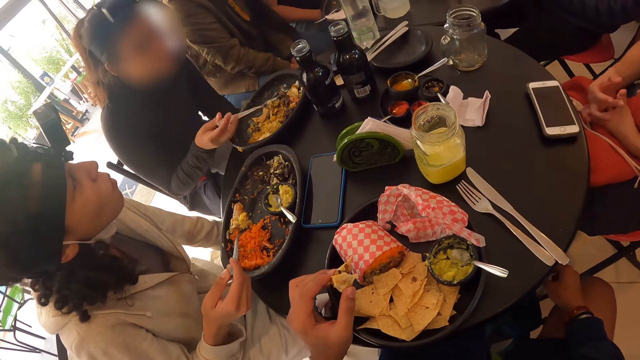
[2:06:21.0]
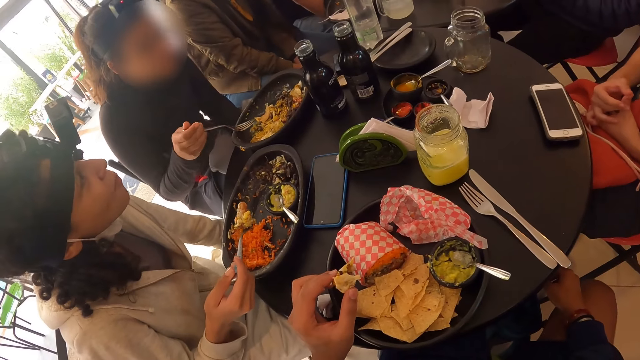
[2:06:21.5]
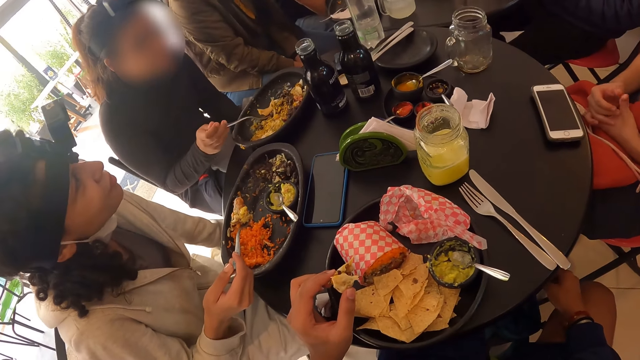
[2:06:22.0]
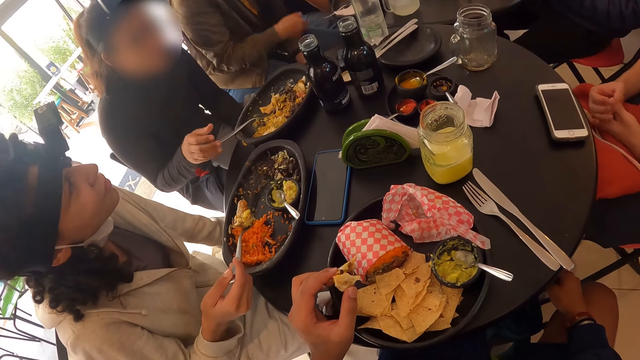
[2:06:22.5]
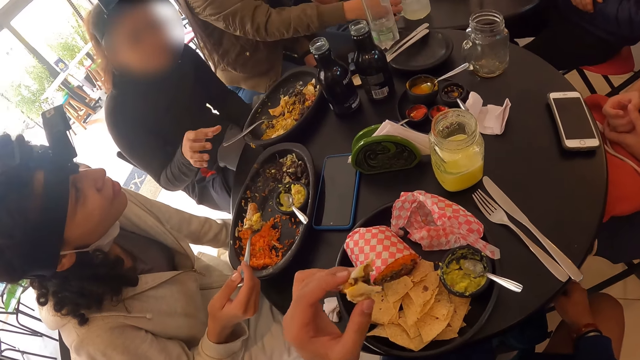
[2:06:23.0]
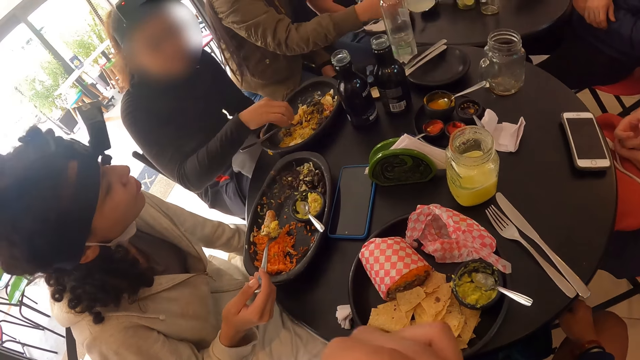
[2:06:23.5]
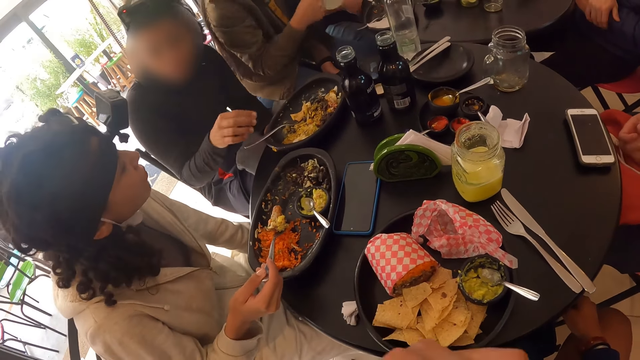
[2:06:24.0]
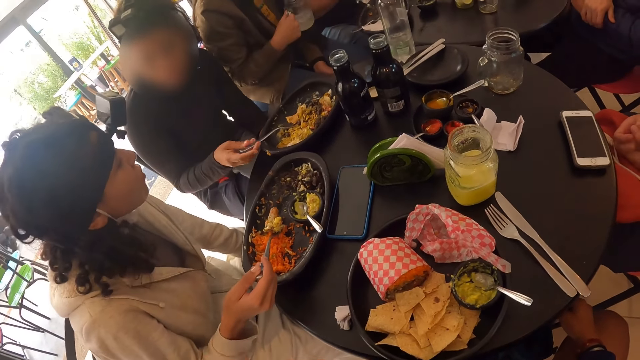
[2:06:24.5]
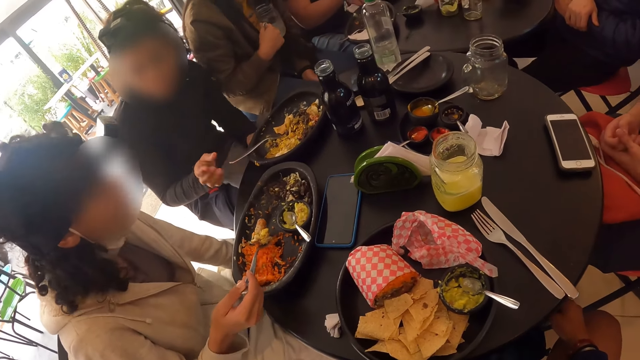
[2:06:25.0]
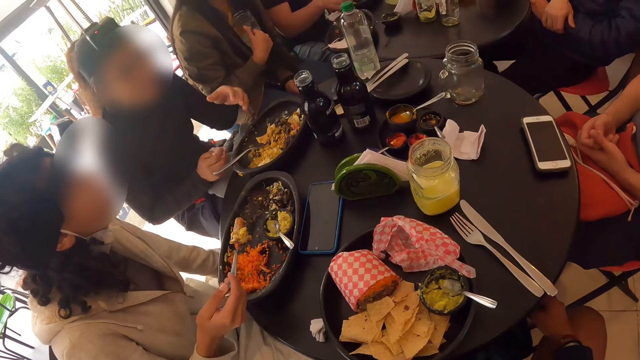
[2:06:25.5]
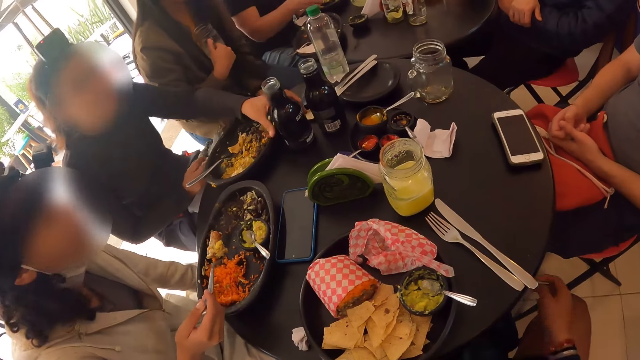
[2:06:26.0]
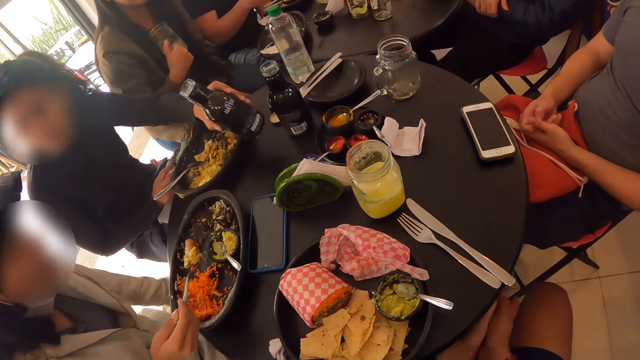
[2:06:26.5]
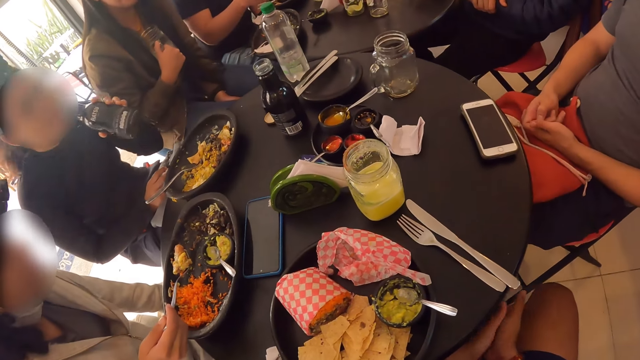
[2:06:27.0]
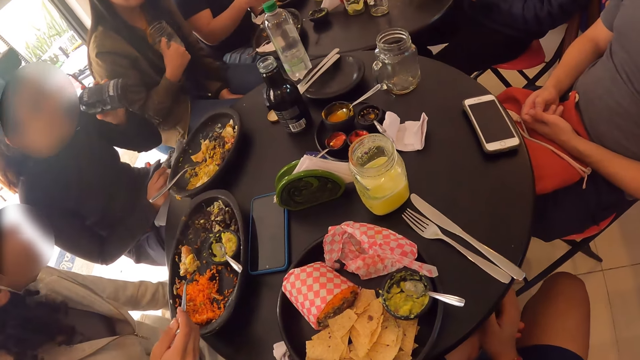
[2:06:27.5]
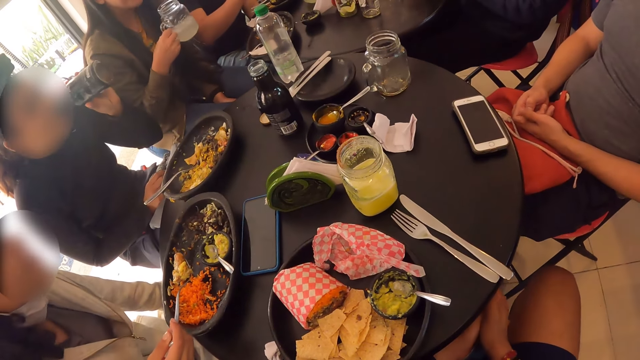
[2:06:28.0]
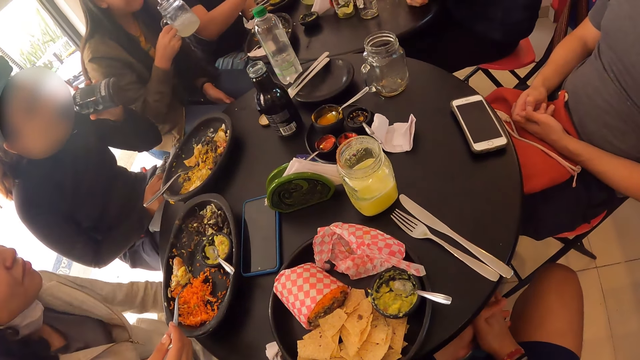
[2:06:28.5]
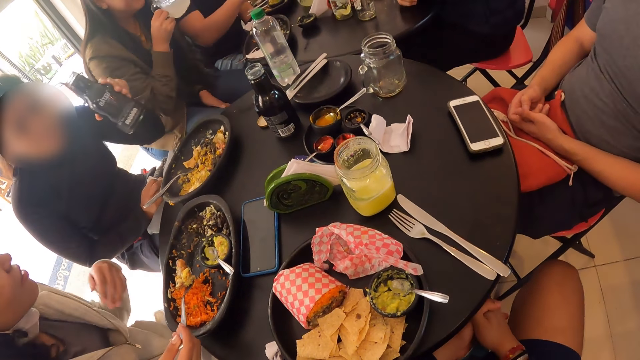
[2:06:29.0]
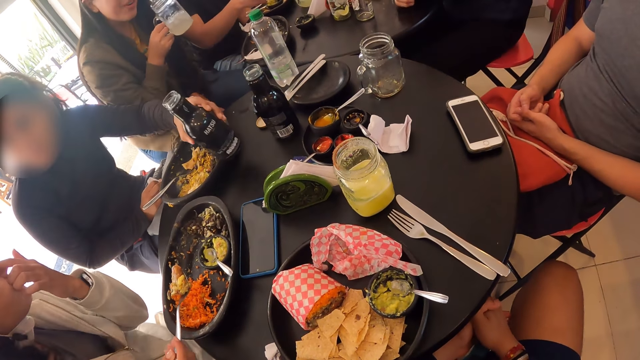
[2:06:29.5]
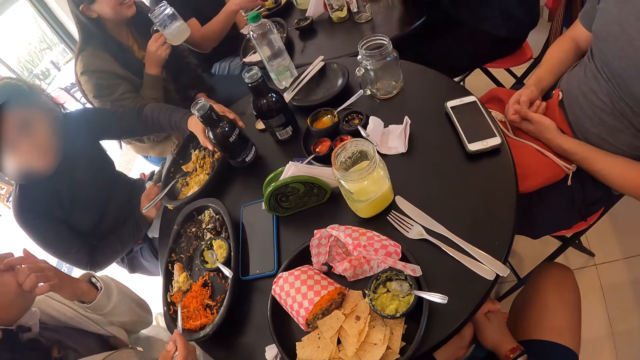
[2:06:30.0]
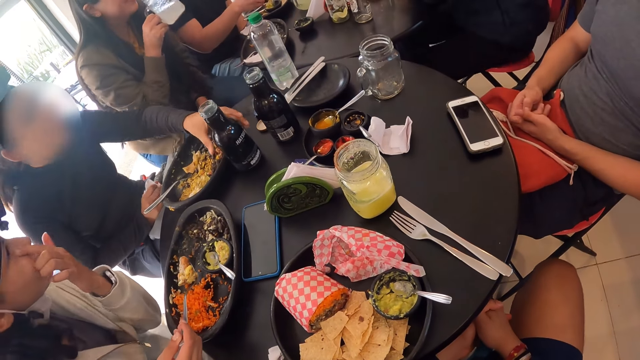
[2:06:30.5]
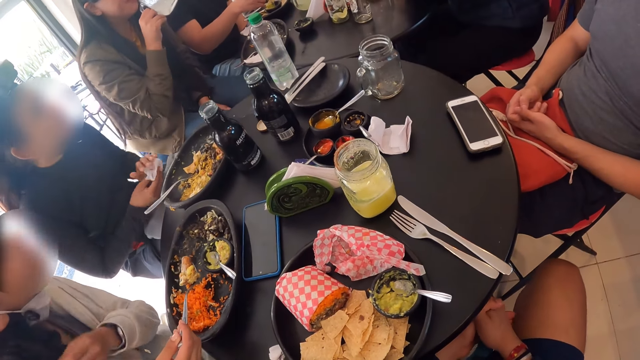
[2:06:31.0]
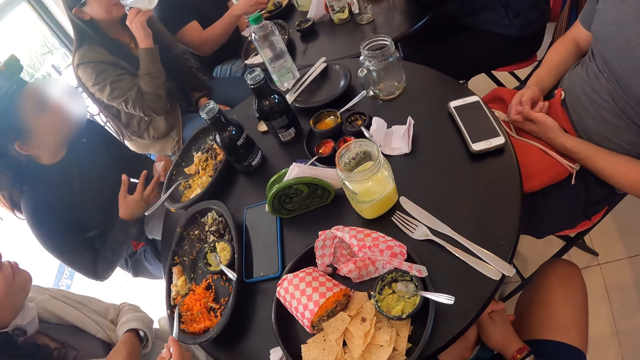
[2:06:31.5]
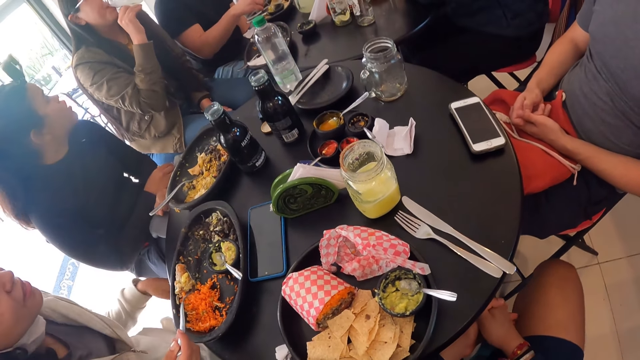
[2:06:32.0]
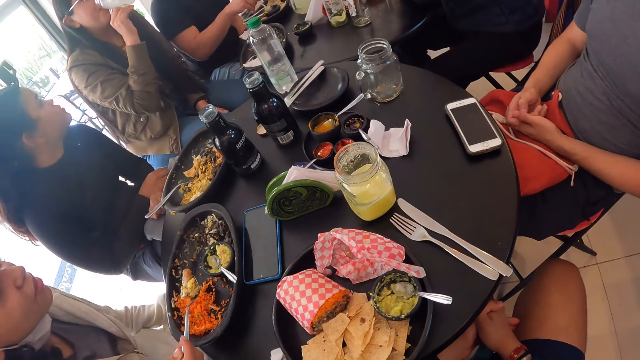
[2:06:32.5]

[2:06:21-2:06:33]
A woman grabs a cup of lemonade from a table with her right hand. The camera wearer eats the taco in their left hand. They rub their hands. Another woman grabs a tea bottle from the table with her left hand. She drinks from the tea bottle in her left hand. The camera wearer shakes their legs. The first woman drinks from the cup of lemonade in her right hand.

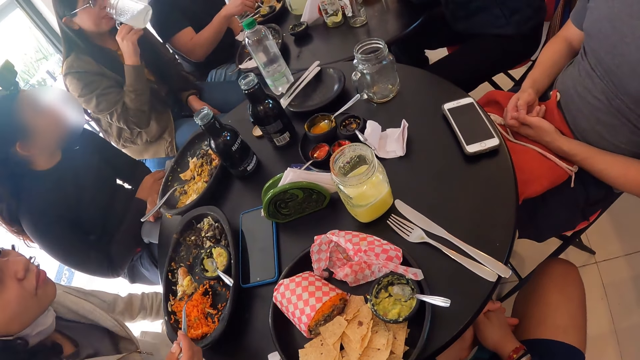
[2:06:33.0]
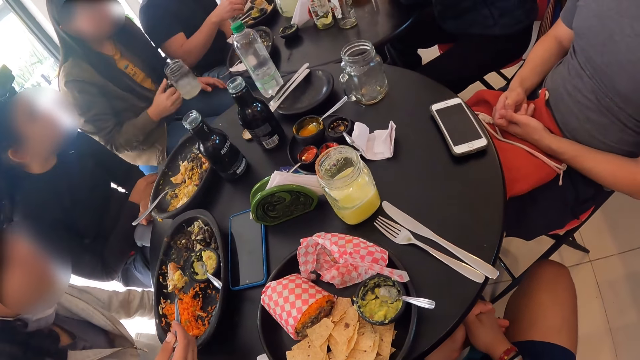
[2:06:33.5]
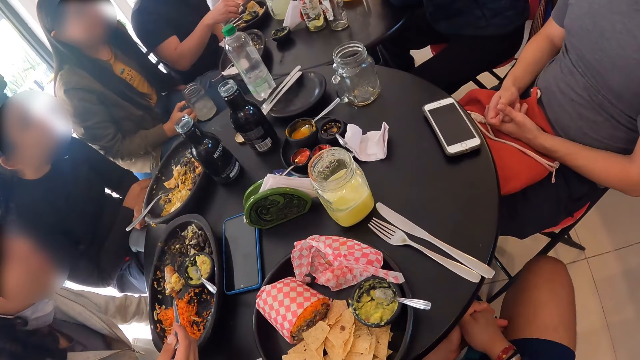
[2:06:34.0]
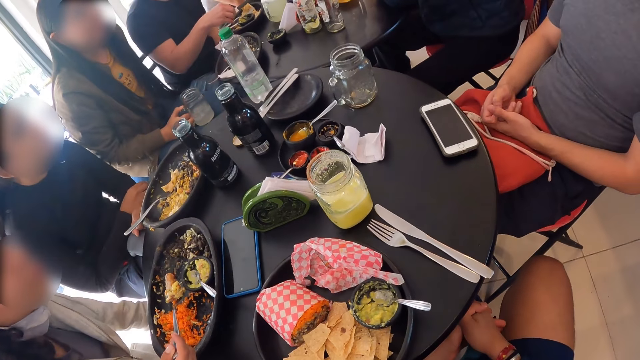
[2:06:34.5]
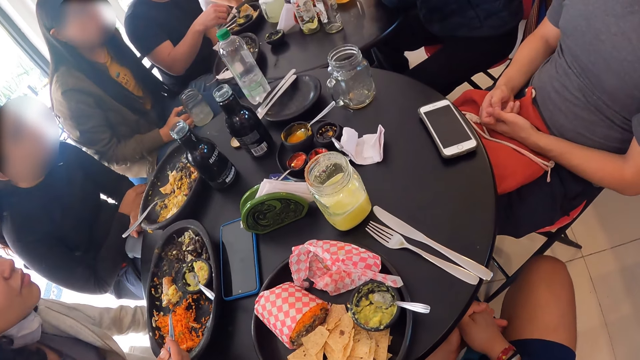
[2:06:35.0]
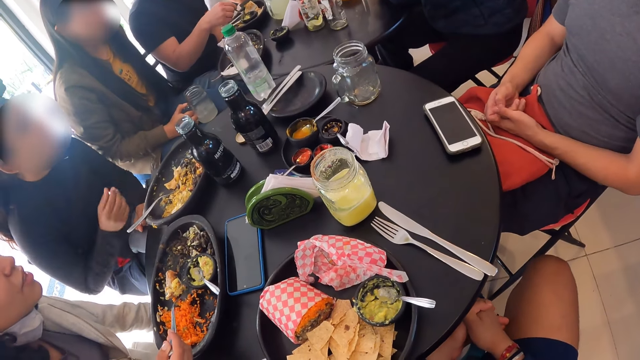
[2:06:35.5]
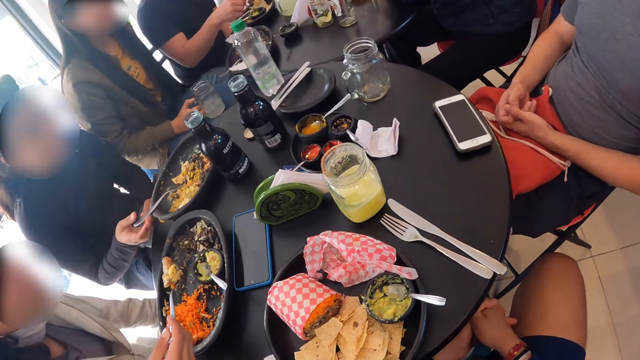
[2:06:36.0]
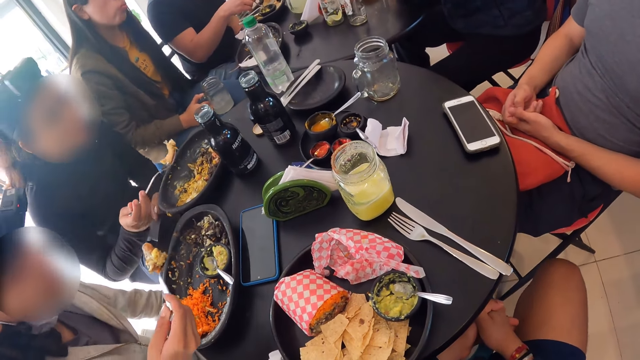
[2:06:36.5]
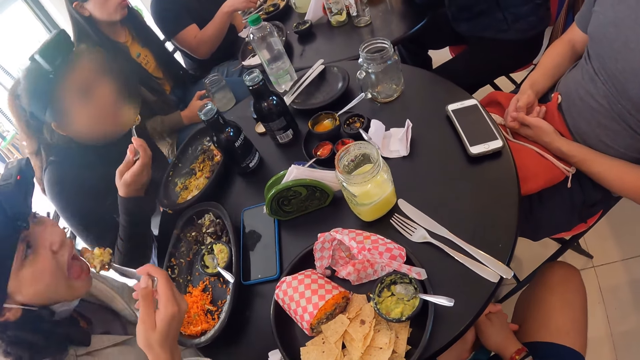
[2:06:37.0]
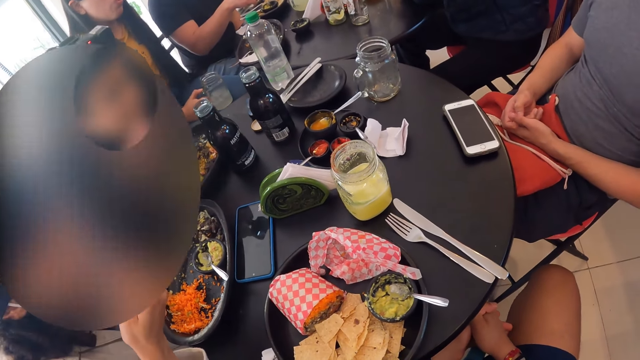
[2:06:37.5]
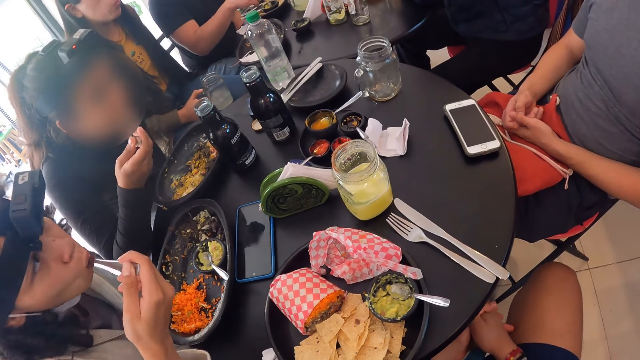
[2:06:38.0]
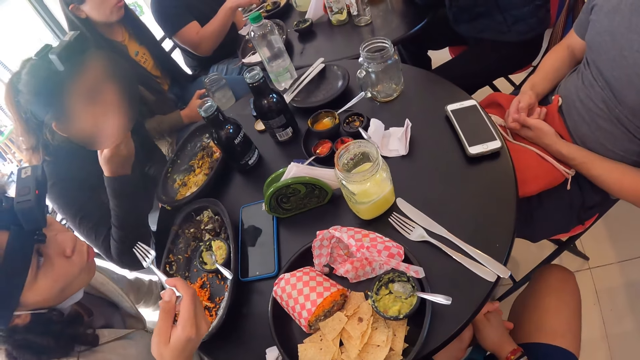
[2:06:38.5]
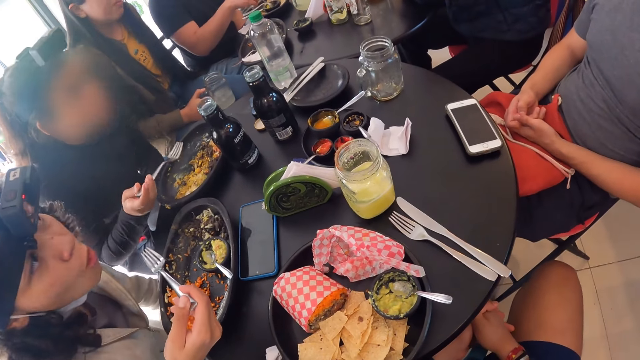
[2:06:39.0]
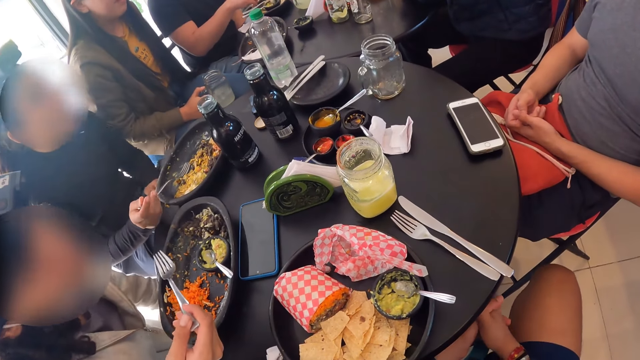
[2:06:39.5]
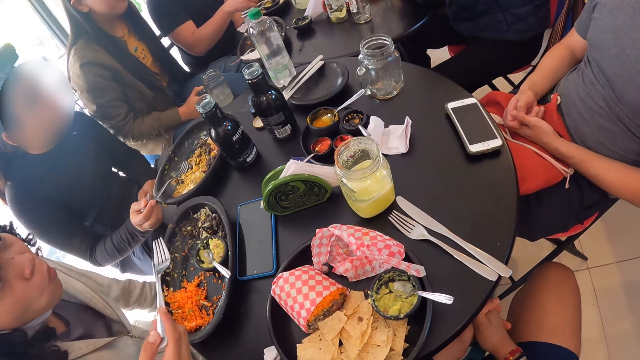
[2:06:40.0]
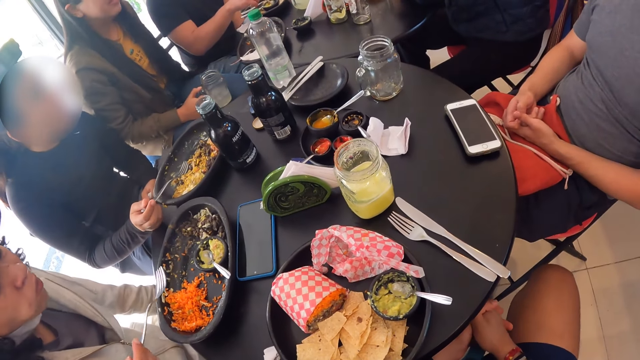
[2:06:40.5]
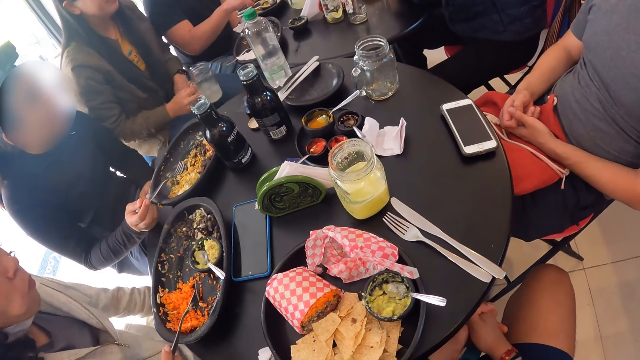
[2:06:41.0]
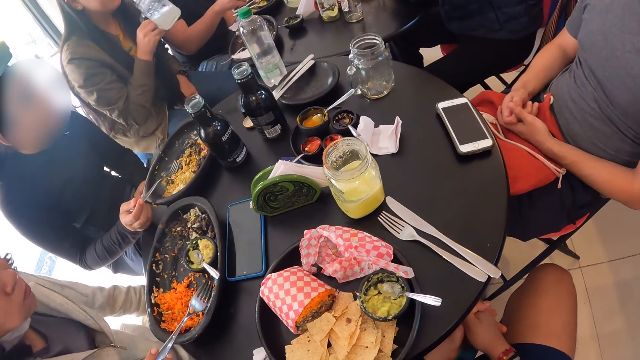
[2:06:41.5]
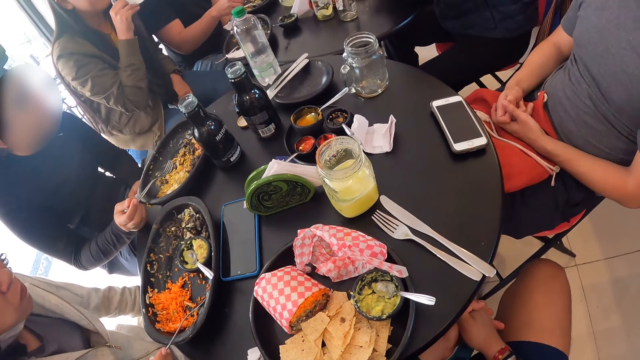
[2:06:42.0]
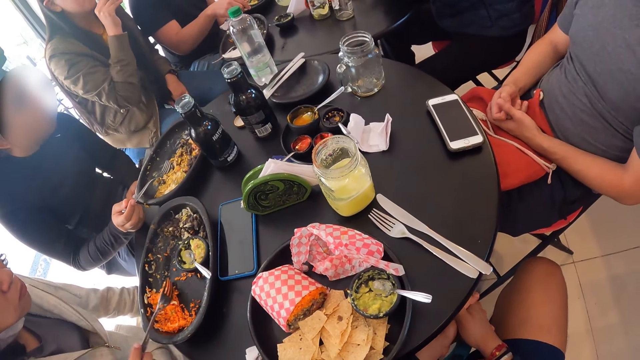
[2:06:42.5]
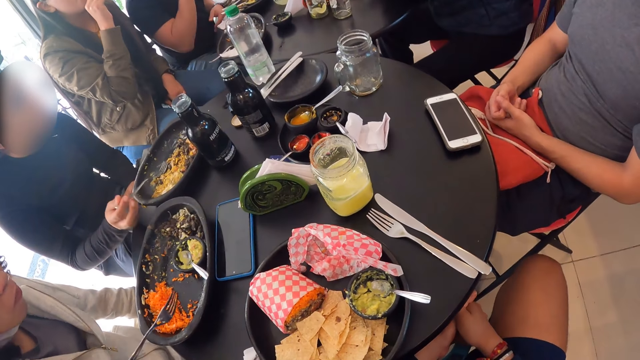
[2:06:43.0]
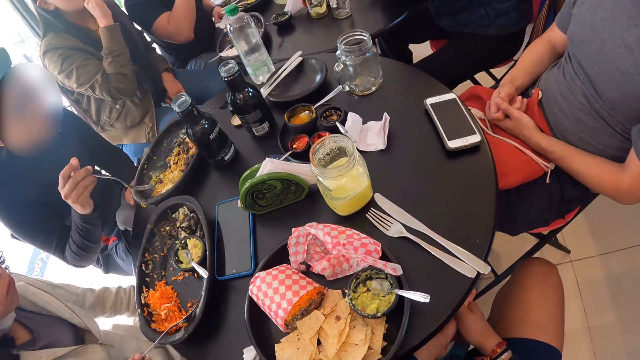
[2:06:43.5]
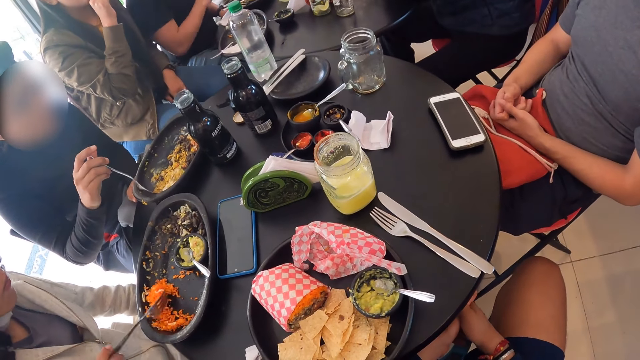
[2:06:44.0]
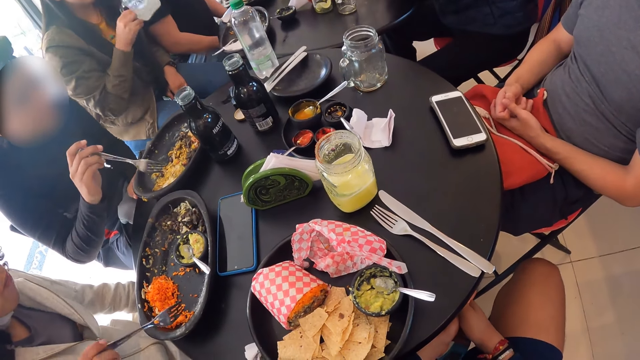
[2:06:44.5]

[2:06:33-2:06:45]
A woman grabs a fork from the plate with her right hand. Another woman eats from the fork in her right hand. The first woman eats from the fork in her right hand. The second woman stirs carrot in the plate with the fork in her right hand. A third woman drinks from the cup of lemonade in her right hand.
